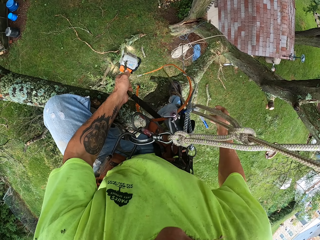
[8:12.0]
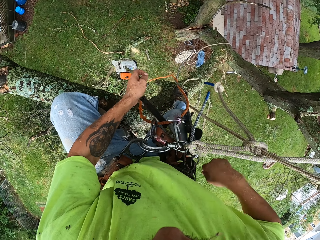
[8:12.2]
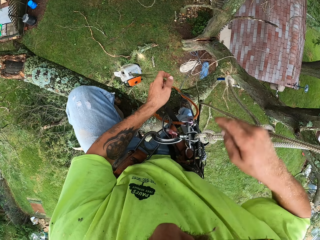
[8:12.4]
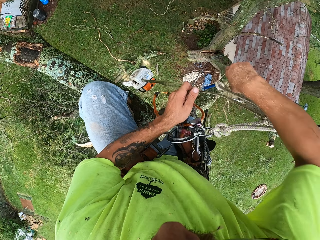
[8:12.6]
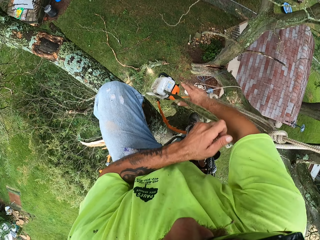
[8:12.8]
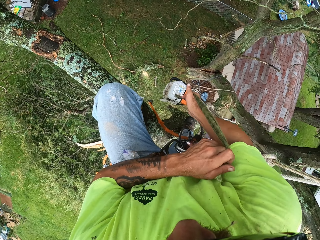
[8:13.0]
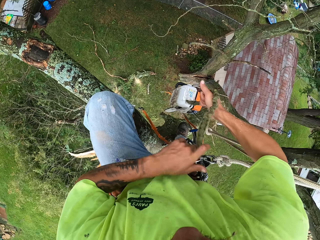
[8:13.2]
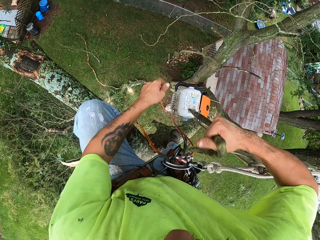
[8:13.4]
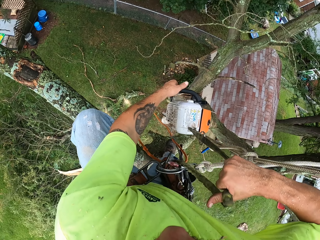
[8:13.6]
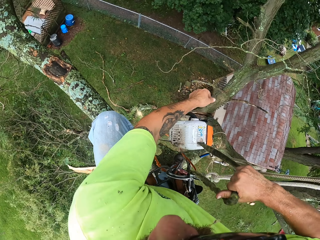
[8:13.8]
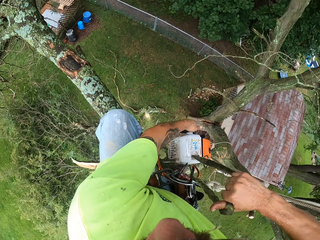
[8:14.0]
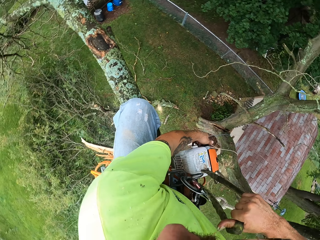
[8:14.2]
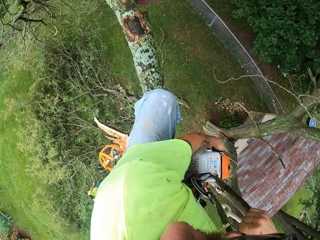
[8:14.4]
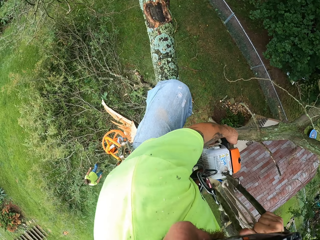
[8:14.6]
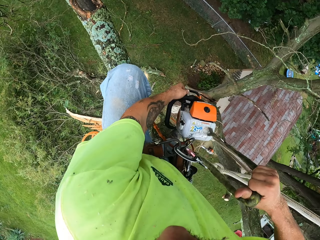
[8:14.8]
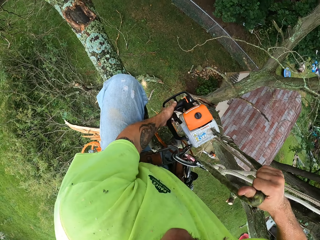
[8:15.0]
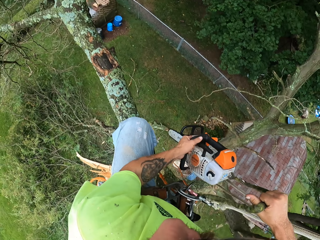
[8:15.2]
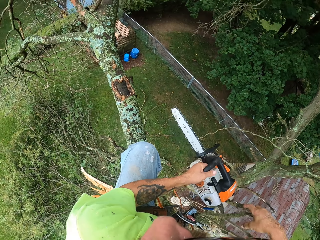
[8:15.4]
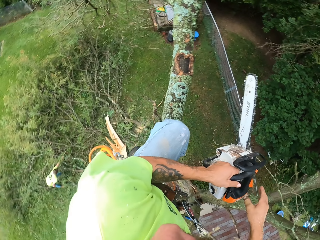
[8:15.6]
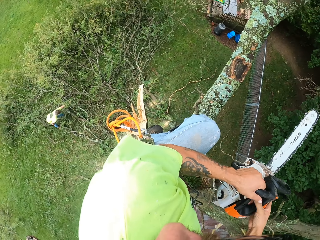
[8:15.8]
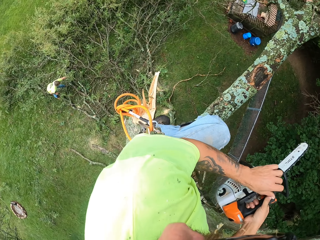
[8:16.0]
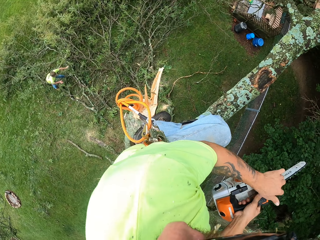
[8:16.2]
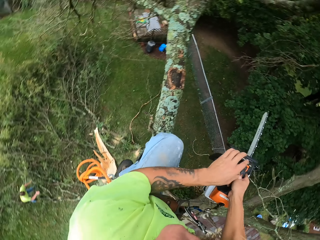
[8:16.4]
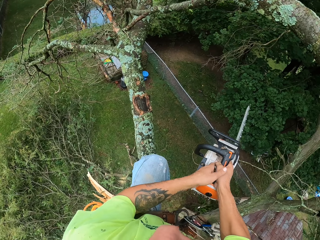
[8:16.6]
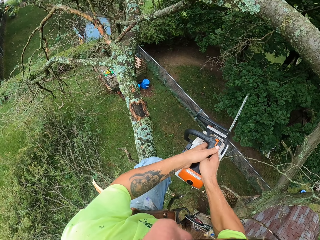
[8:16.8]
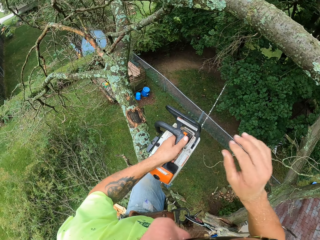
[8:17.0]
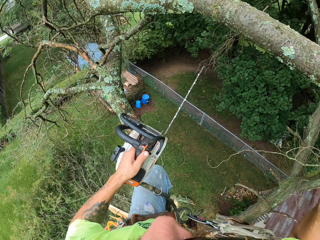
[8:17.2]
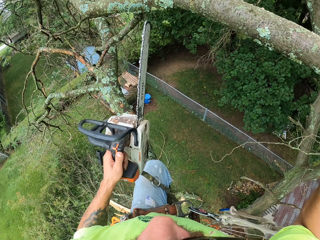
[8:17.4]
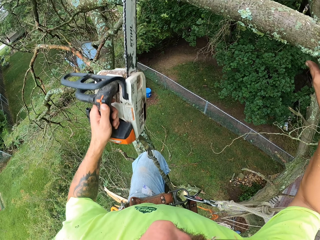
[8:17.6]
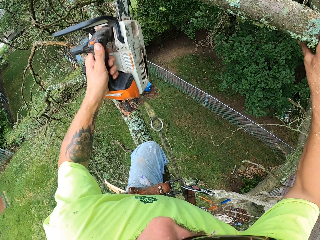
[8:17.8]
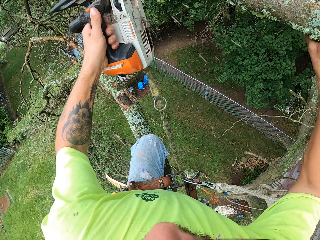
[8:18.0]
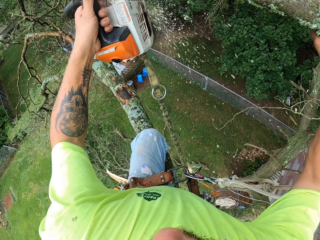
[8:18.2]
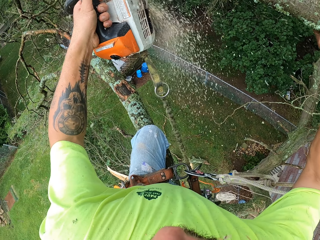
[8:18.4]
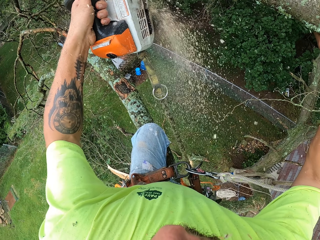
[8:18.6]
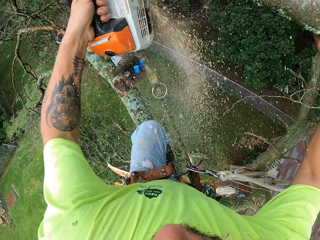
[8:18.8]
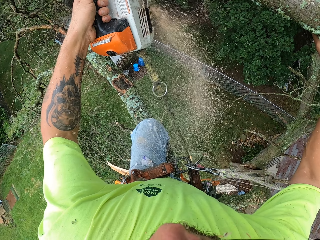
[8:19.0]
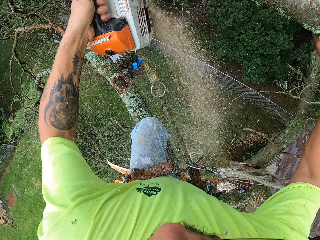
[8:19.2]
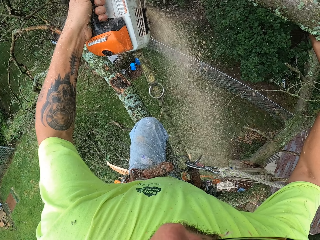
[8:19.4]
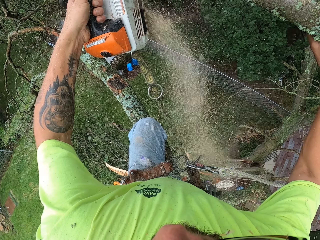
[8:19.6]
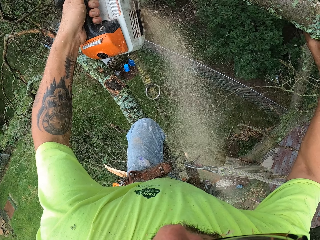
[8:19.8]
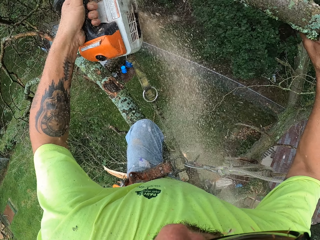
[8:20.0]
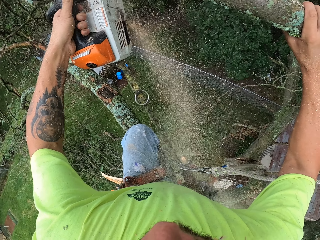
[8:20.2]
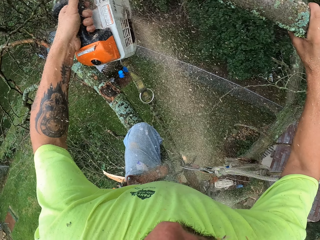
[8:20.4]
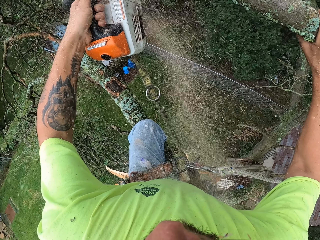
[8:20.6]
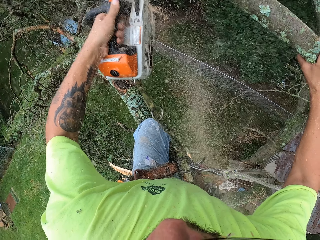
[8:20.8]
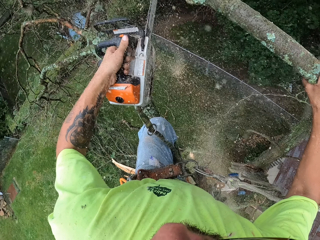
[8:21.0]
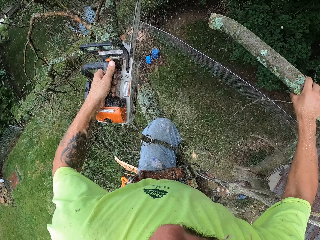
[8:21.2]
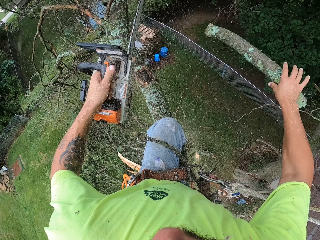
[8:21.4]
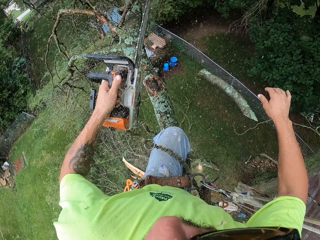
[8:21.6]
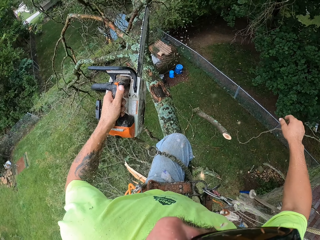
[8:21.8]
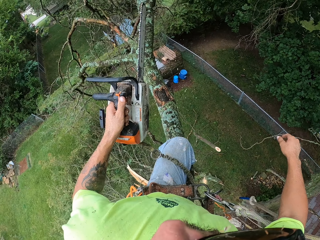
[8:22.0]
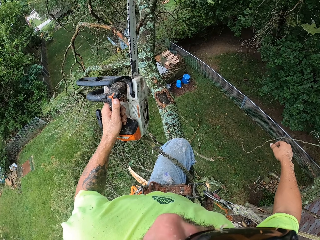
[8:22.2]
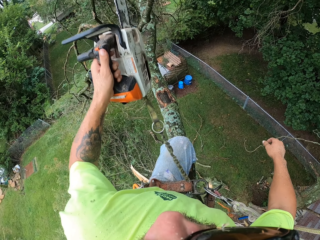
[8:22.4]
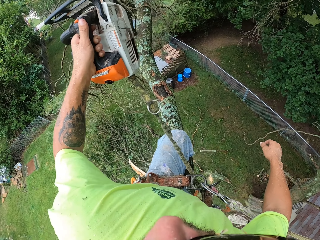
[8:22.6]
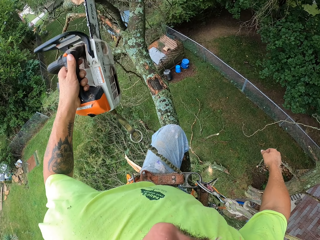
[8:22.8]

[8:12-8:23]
The camera wearer grabs the chainsaw handle with his left hand. He pushes the chain brake of the chainsaw with his left hand. He grabs a branch of the tree with his right hand. He cuts off the branch from the tree with the chainsaw in his left hand. He drops the tree branch on the floor with his right hand.

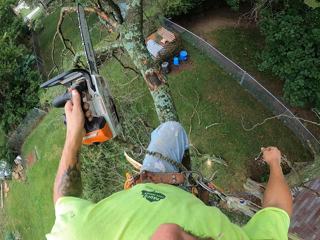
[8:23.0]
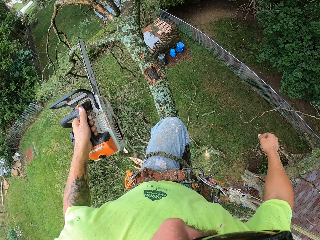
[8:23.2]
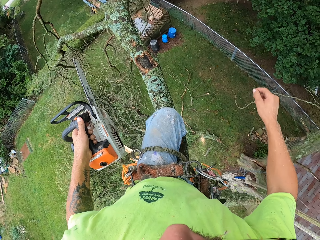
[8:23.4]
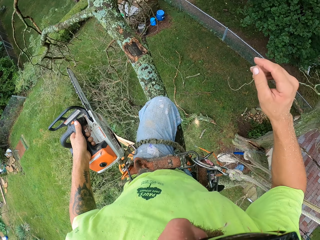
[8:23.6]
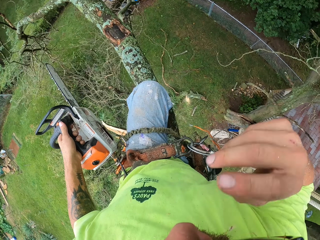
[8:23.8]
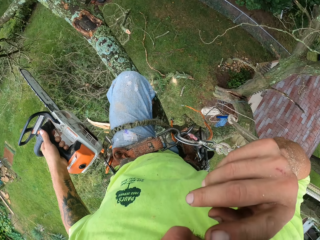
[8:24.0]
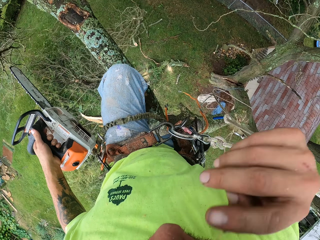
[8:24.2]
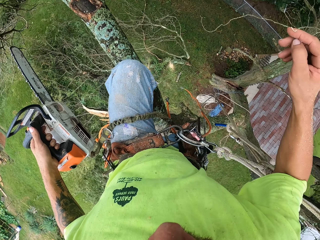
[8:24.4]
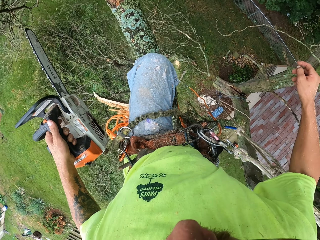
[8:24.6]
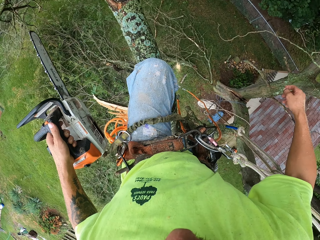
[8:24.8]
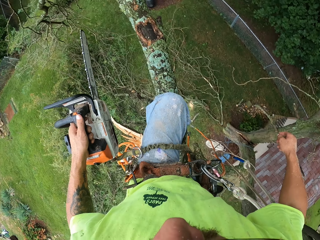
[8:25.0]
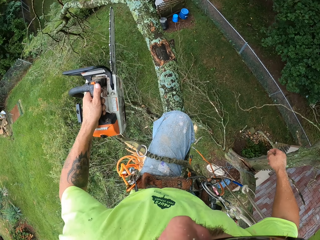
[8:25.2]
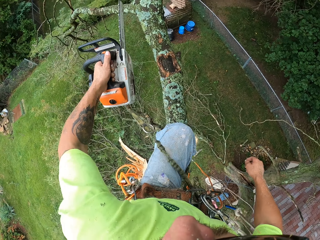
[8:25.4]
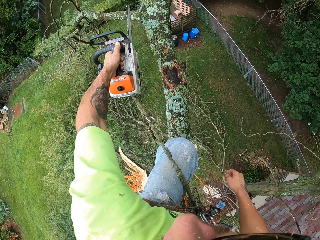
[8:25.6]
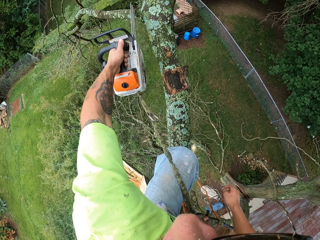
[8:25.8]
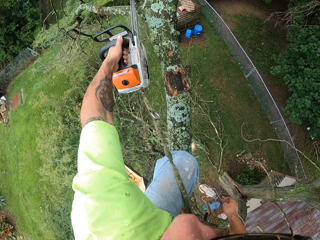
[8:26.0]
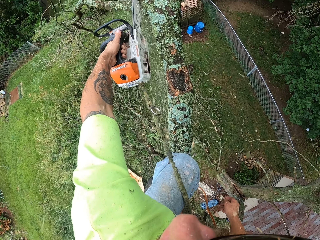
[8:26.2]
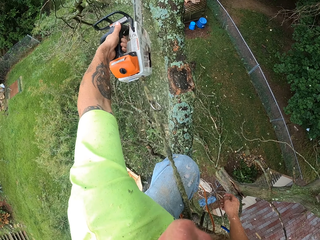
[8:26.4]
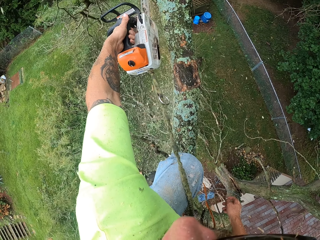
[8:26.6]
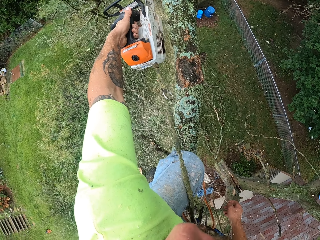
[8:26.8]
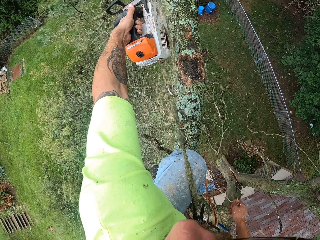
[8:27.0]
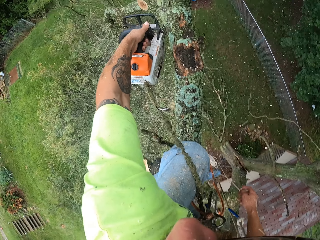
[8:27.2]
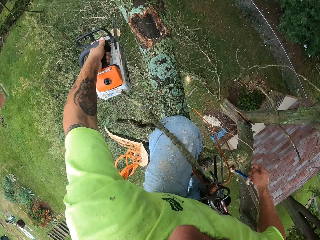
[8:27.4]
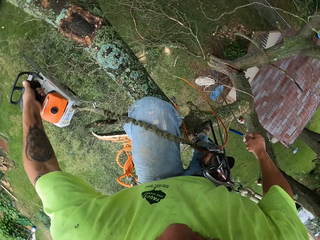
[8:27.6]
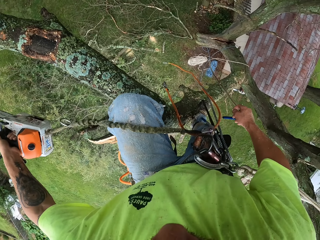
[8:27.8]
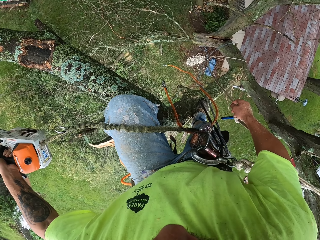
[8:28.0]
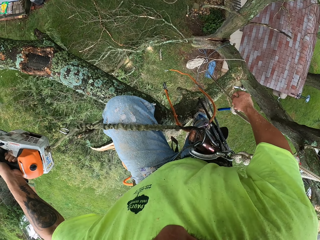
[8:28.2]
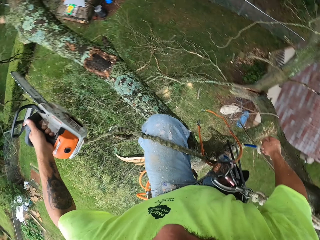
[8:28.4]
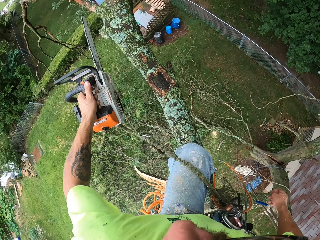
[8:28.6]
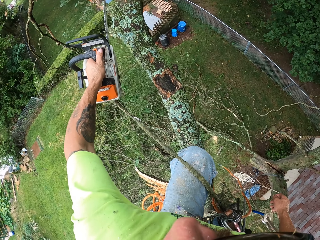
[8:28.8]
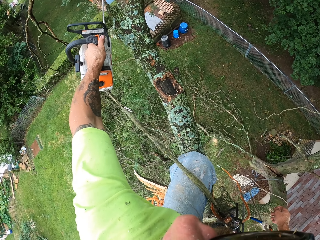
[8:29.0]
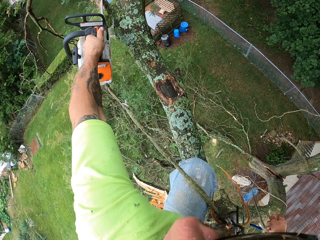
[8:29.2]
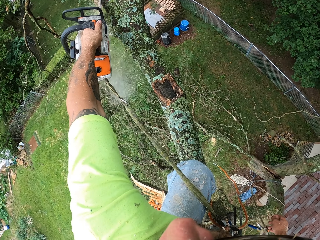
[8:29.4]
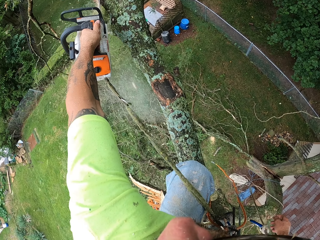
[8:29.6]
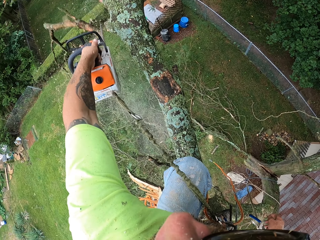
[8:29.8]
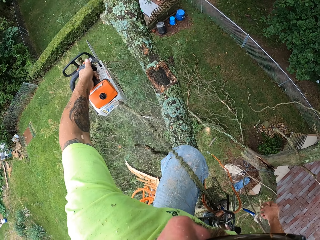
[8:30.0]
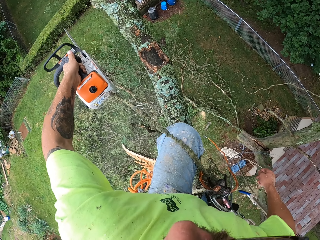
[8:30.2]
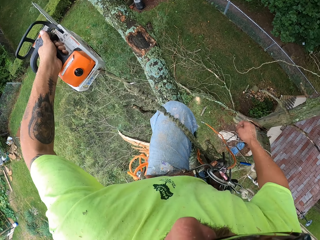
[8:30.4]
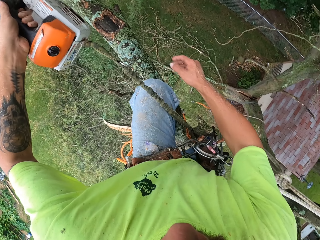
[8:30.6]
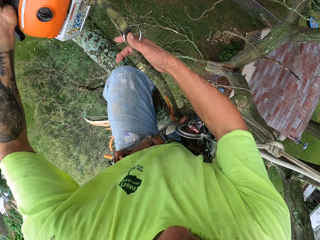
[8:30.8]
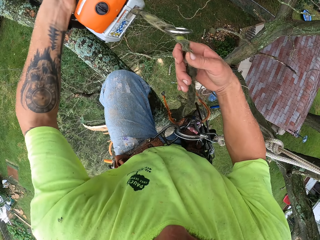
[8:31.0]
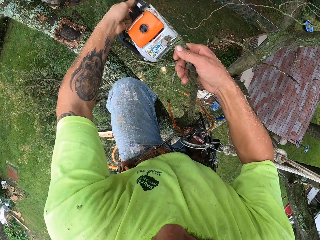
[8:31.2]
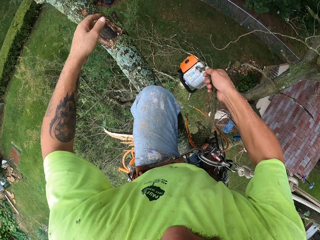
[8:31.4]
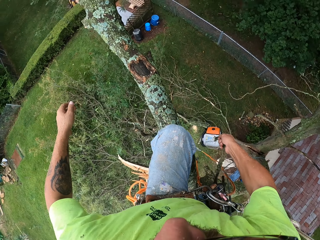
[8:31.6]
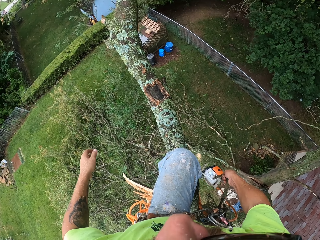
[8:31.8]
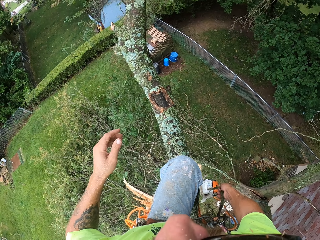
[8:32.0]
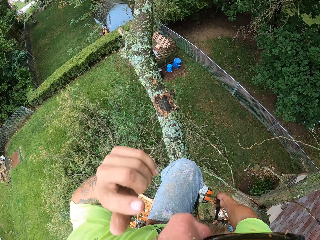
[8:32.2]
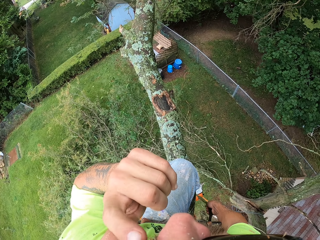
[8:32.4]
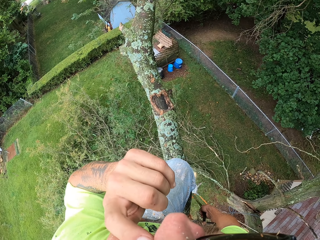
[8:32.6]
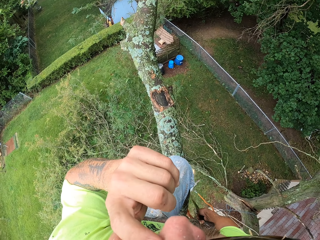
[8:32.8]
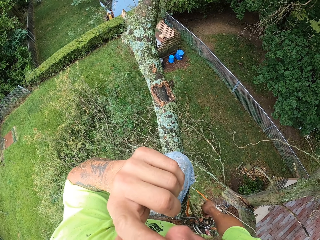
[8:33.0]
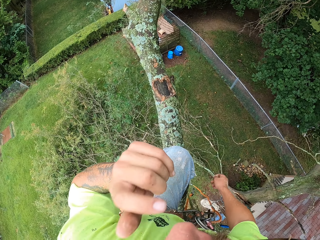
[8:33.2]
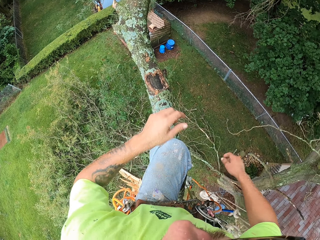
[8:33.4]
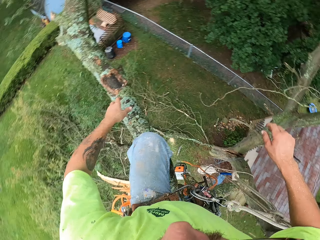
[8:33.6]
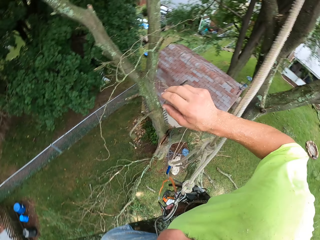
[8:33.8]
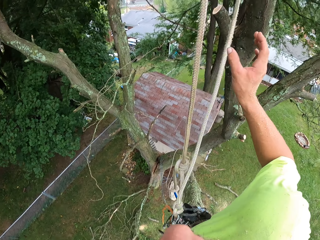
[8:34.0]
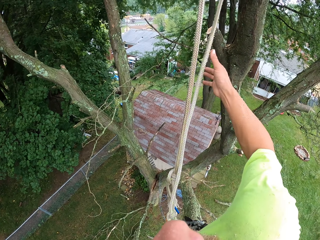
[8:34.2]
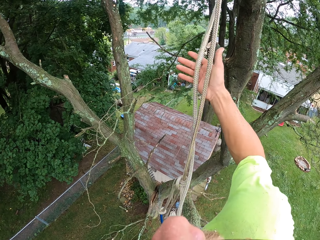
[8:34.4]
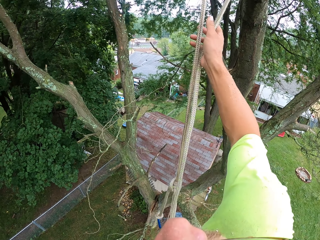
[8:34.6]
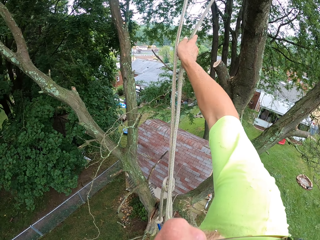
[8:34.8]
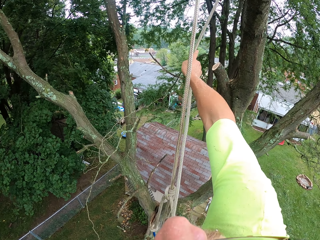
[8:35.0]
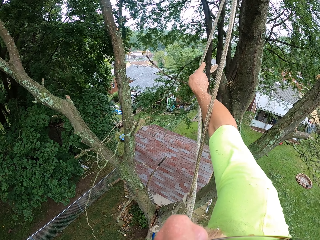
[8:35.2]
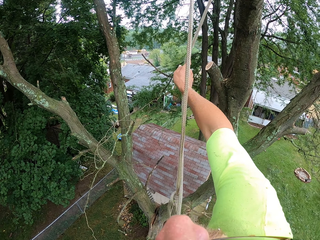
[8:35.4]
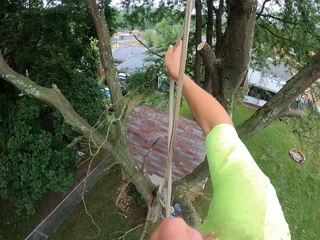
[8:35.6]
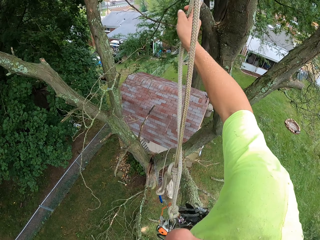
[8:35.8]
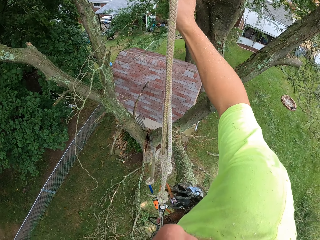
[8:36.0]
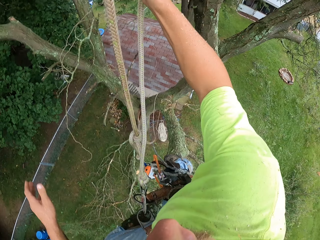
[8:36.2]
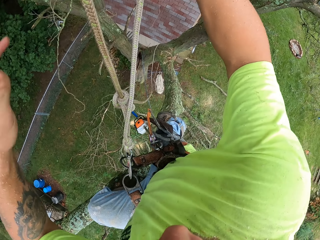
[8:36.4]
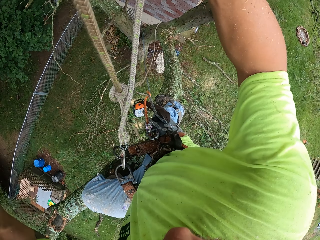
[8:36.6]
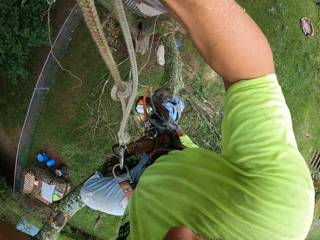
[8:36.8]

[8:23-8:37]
The camera wearer reaches for his face with his right hand. He touches his face. He cuts off a branch from the tree with the chainsaw in his left hand. He cuts off a branch from the tree with the chainsaw in his left hand again. He grabs the green rope with his right hand and drops the chainsaw with the green rope in his right hand. He rubs his face. He grabs the rope with his right hand. He pulls the rope.
